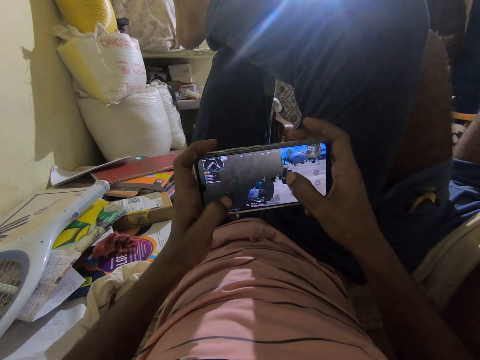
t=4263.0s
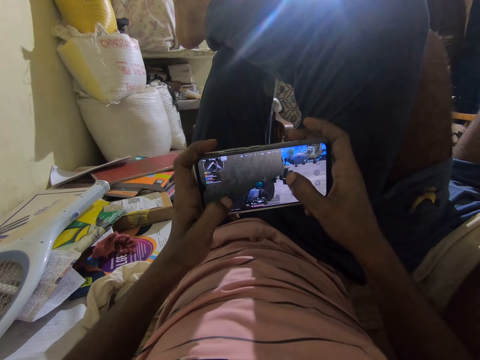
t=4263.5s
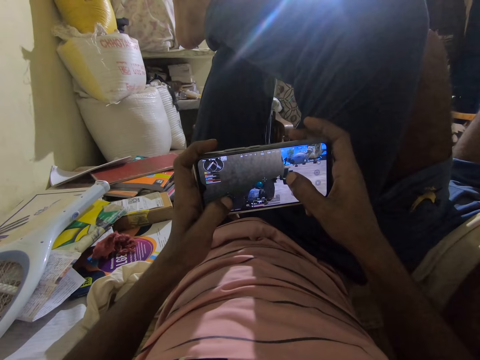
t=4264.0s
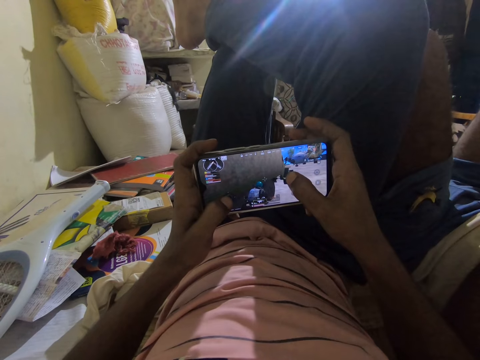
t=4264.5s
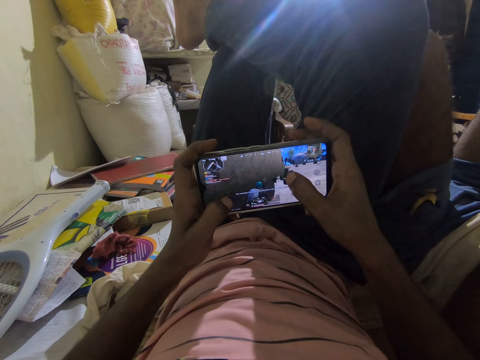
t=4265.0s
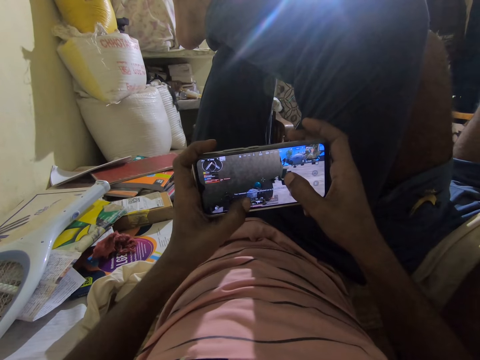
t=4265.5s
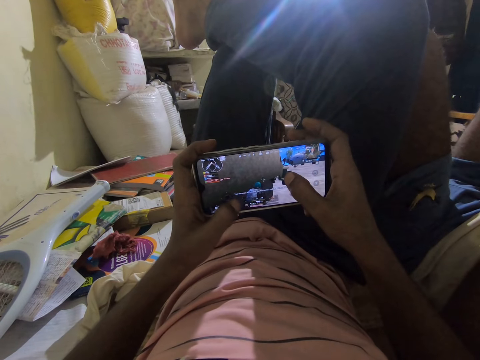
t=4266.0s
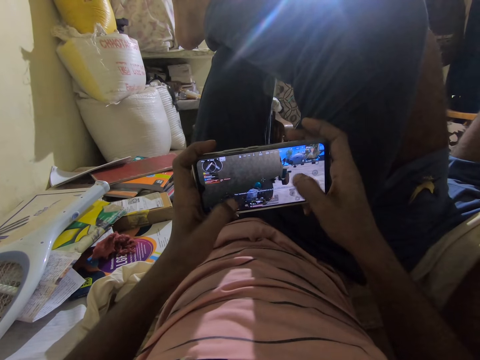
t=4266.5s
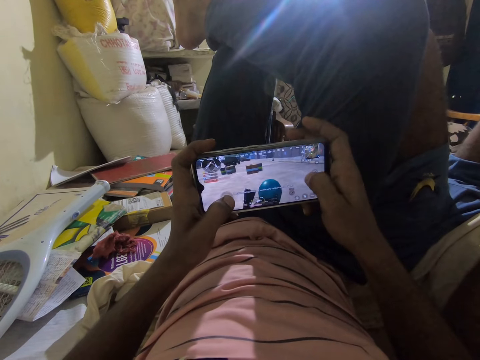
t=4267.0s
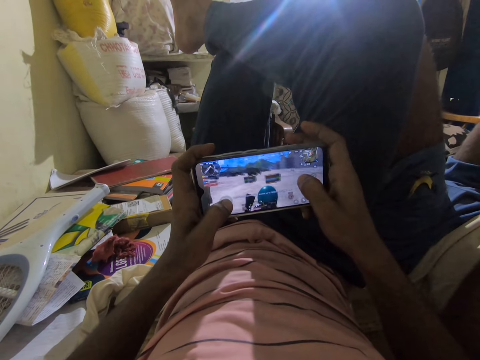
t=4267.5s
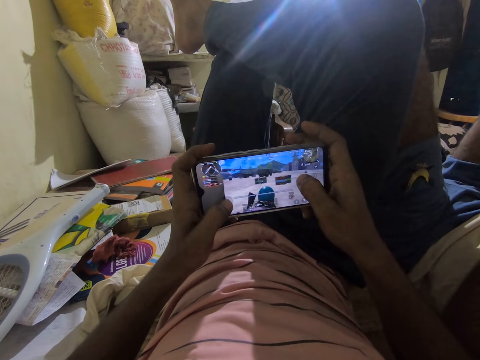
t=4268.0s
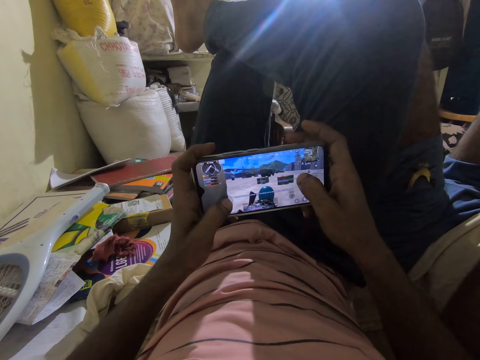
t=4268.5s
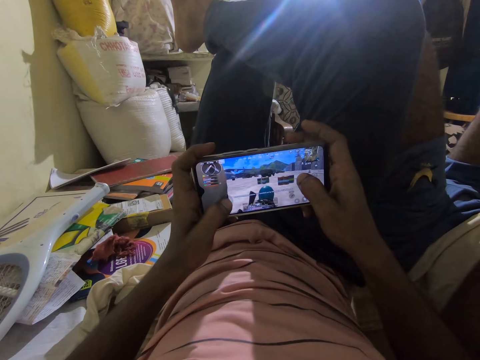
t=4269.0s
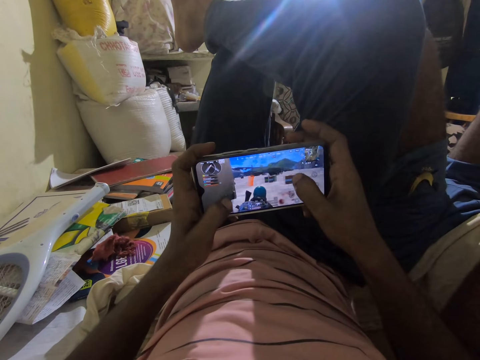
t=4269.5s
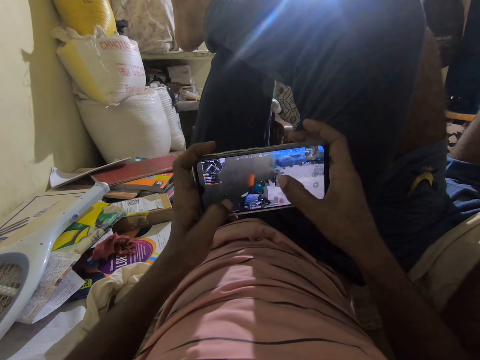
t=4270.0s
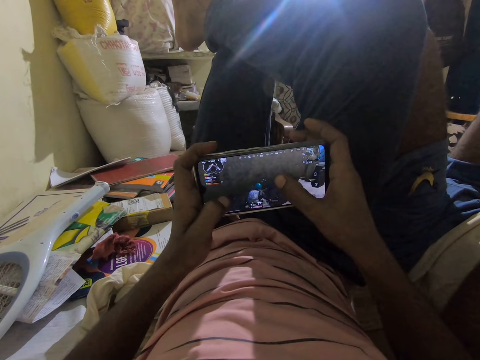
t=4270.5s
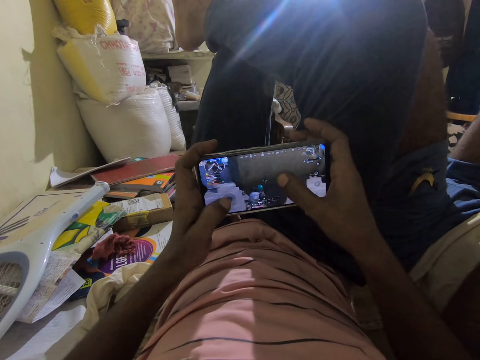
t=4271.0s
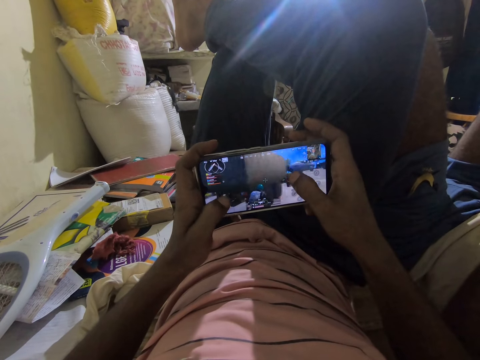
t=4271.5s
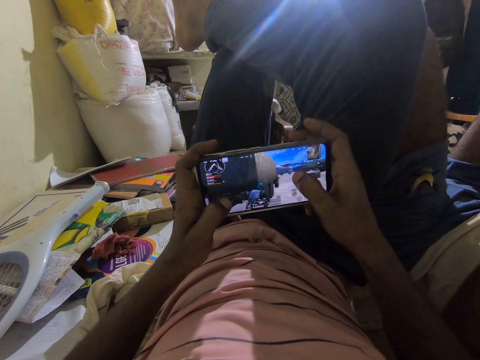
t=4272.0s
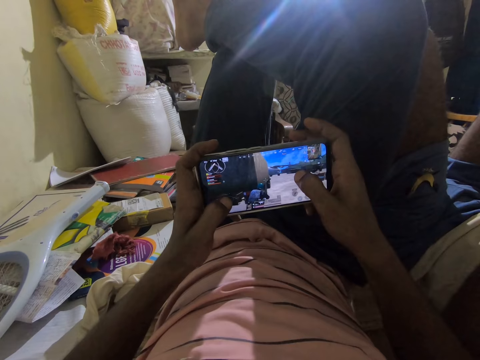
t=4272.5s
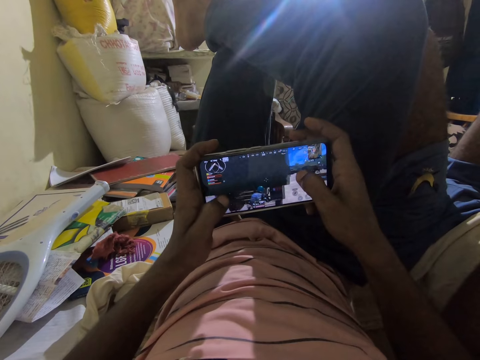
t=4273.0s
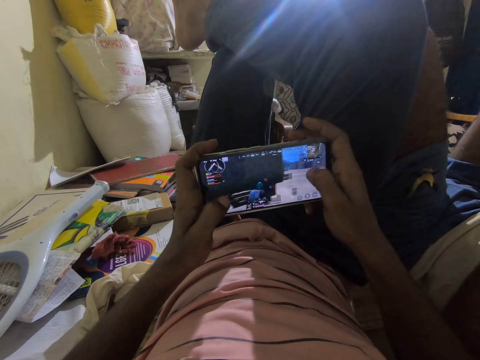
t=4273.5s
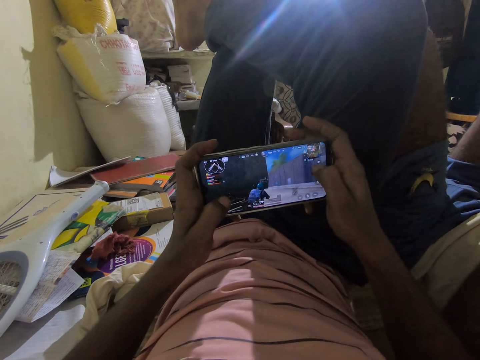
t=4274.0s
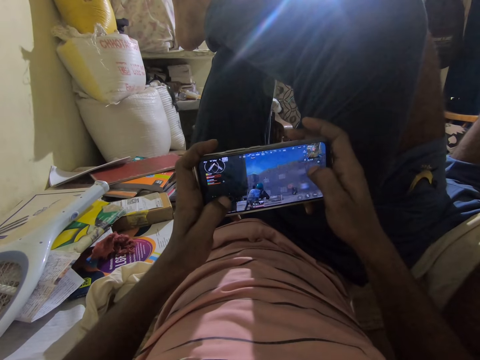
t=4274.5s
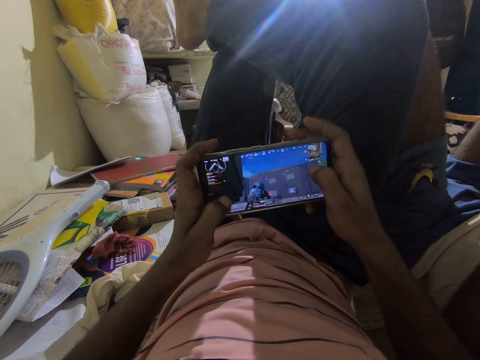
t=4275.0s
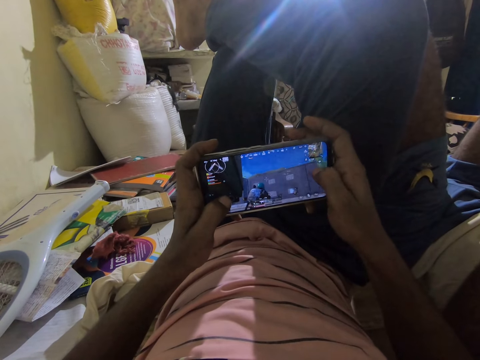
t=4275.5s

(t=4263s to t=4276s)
The camera wearer operates the phone. A man talks to the camera wearer. The camera wearer talks to the man. They play a game on the phone.

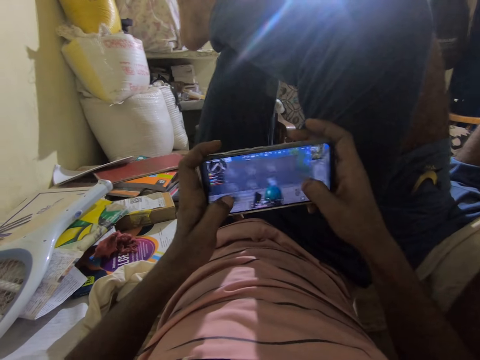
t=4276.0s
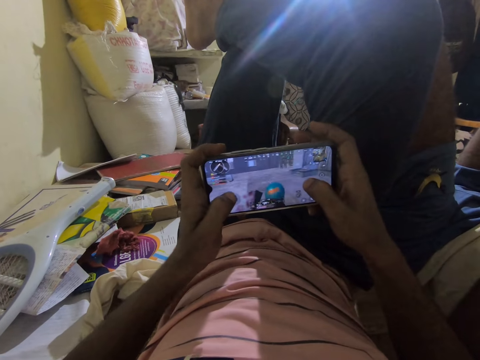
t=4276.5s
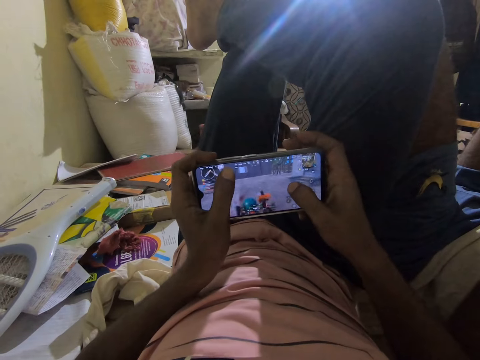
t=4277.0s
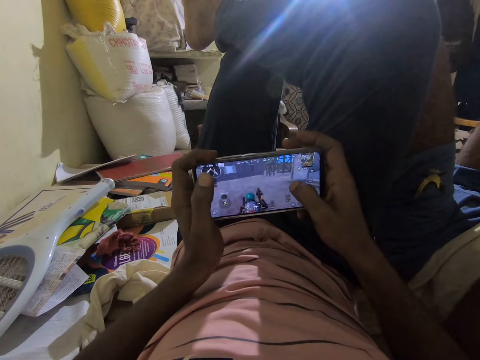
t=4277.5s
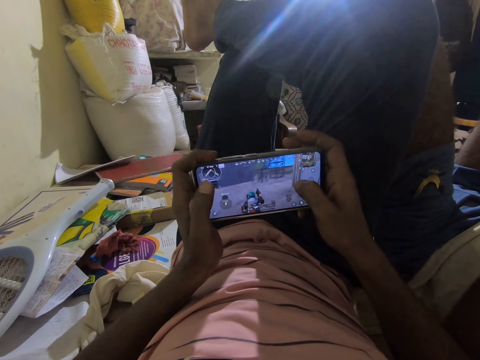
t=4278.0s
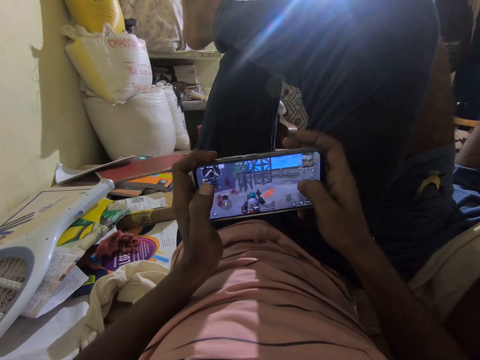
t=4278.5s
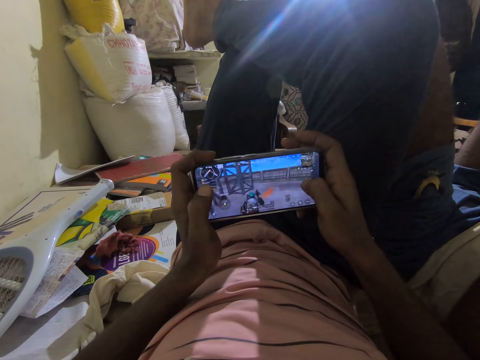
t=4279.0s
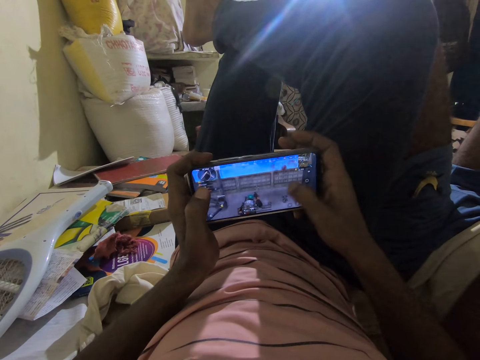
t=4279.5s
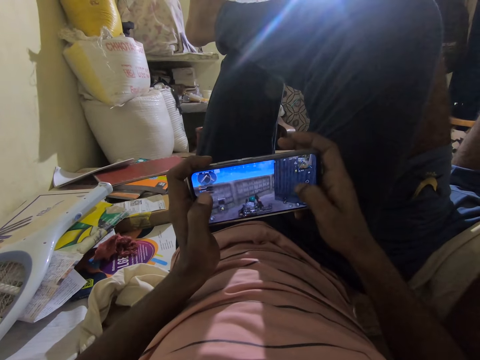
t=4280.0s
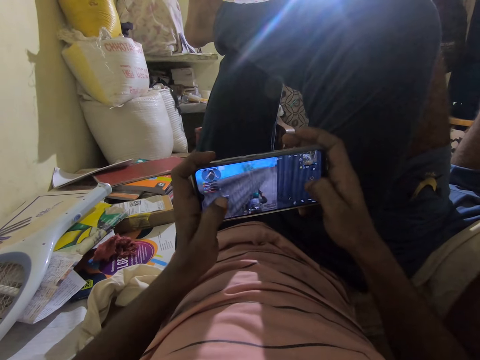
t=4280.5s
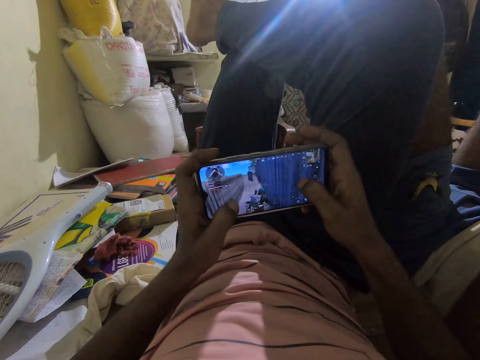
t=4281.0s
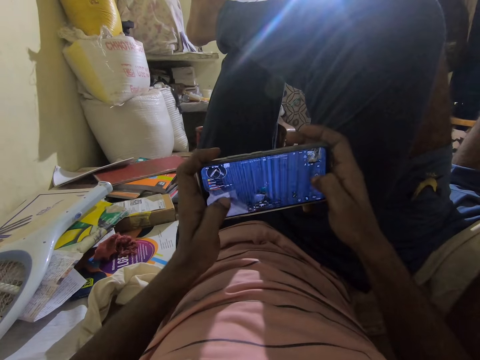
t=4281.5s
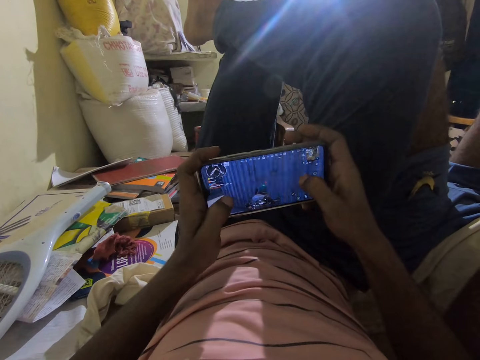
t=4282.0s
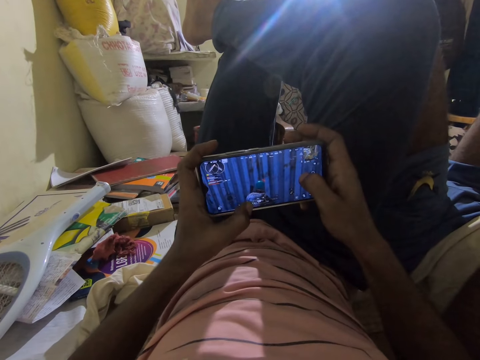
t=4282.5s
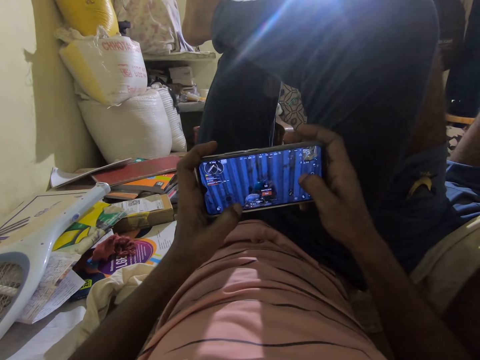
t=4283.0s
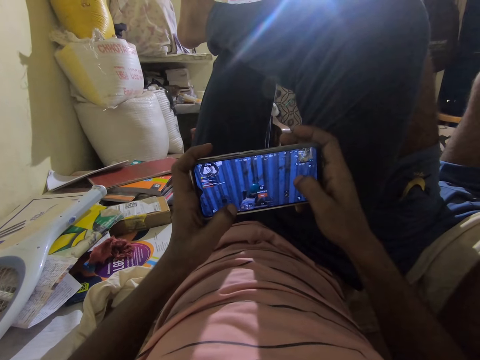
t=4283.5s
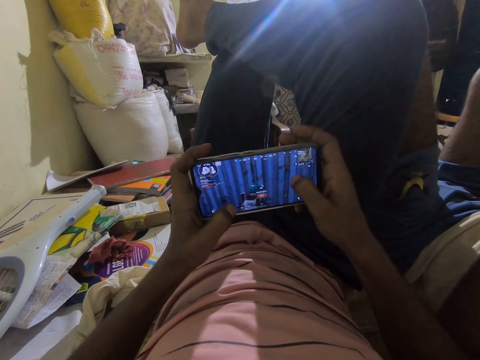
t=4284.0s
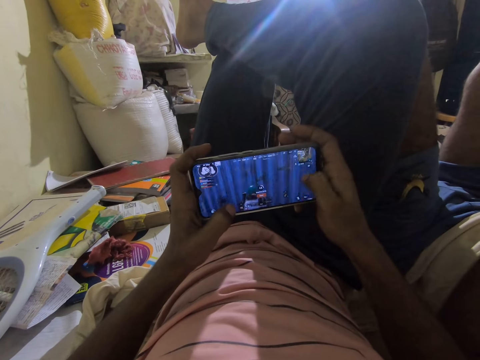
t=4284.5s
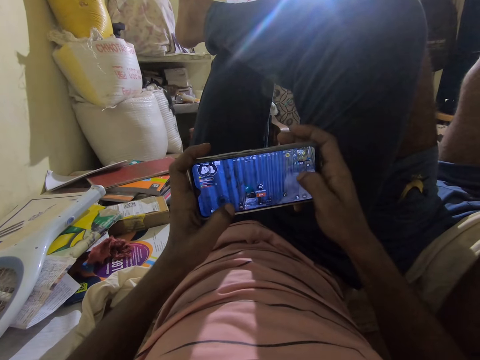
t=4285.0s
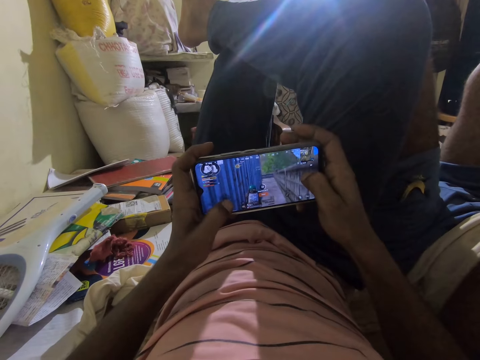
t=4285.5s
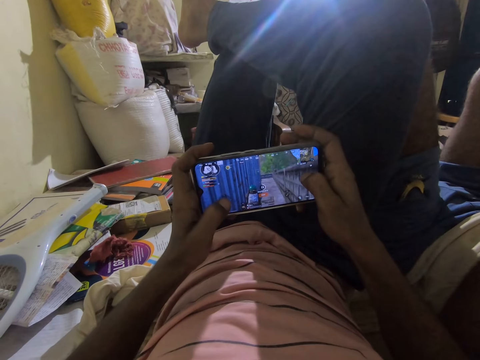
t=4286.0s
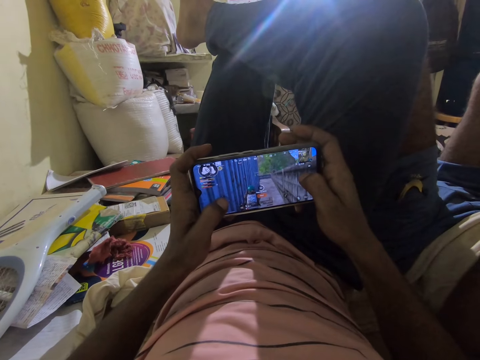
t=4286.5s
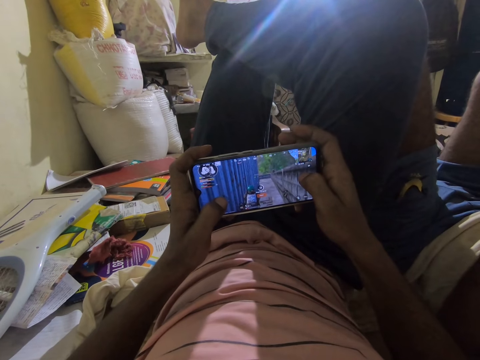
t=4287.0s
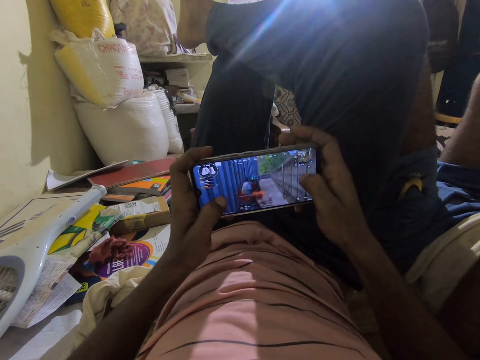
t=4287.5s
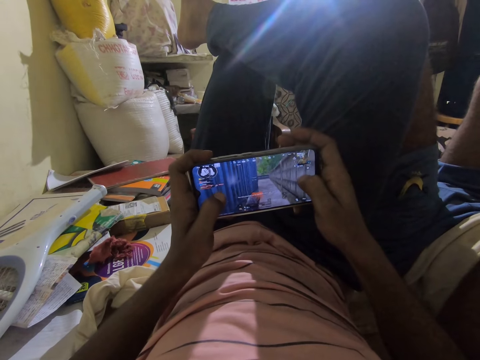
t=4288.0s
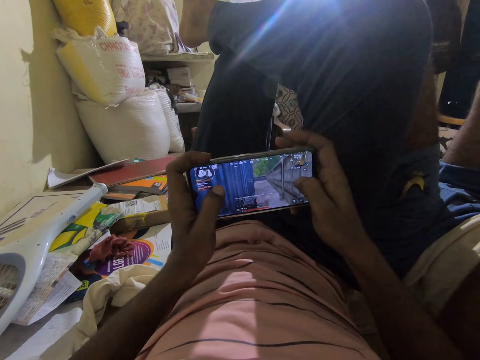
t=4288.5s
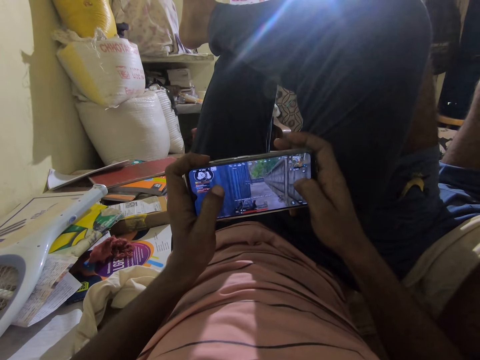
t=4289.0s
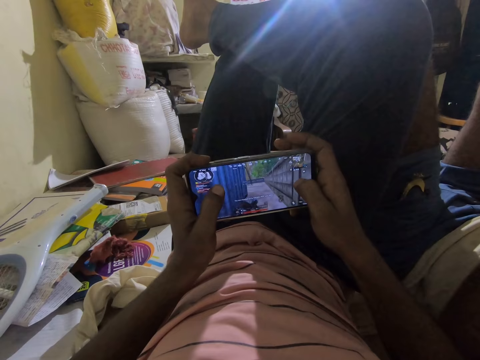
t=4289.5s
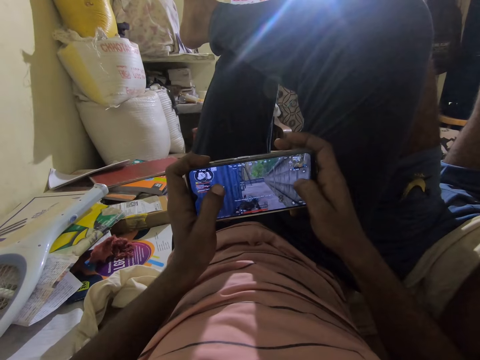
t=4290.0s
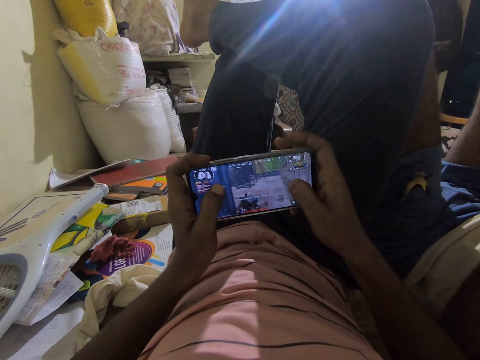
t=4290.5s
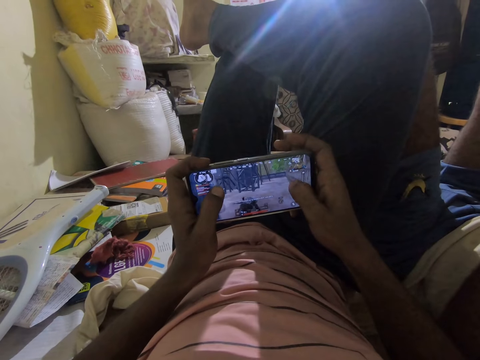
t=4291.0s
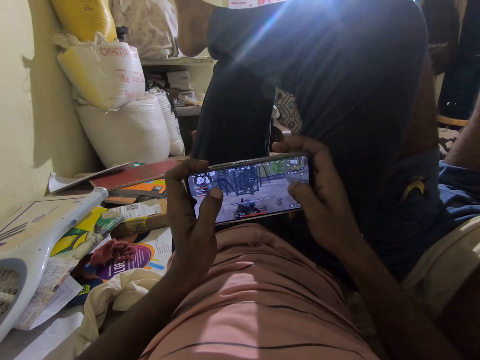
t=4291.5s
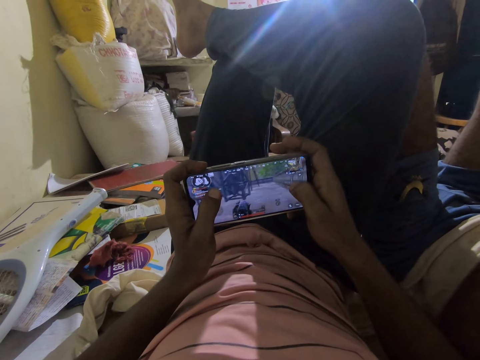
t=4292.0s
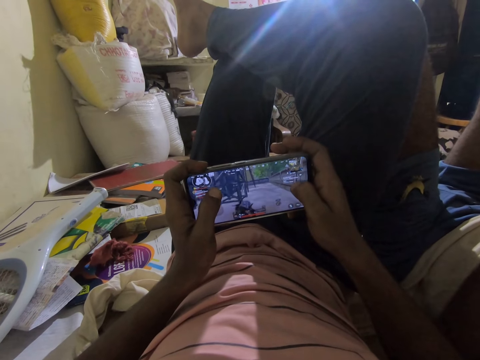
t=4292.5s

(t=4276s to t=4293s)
The man talks to the camera wearer. The camera wearer plays a game on the phone and talks to the man. The man talks to the camera wearer. The camera wearer talks to the man. The man talks to the camera wearer. The camera wearer plays a game on the phone and talks to the man. The man talks to the camera wearer.
